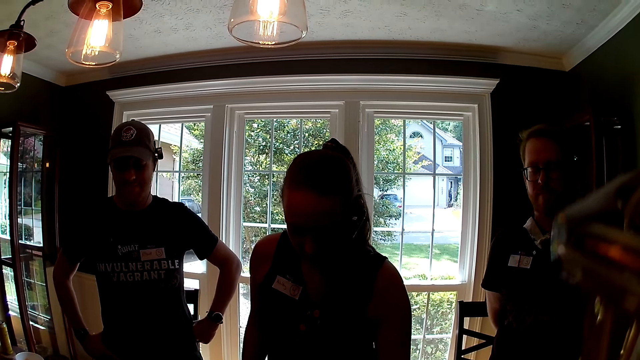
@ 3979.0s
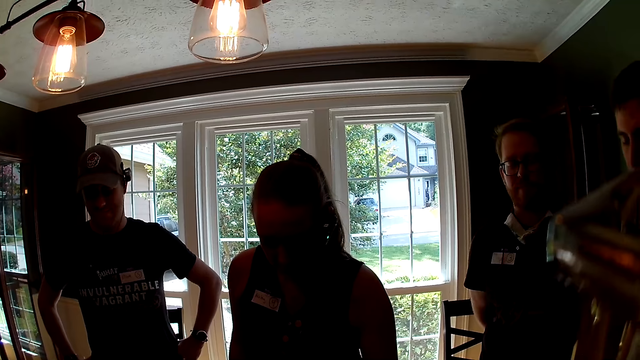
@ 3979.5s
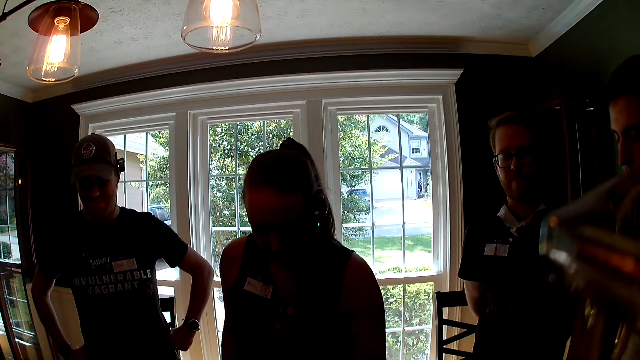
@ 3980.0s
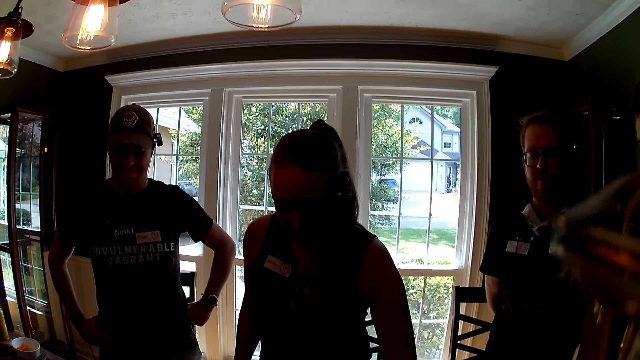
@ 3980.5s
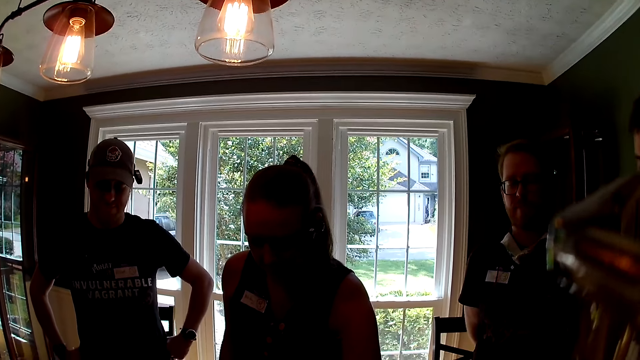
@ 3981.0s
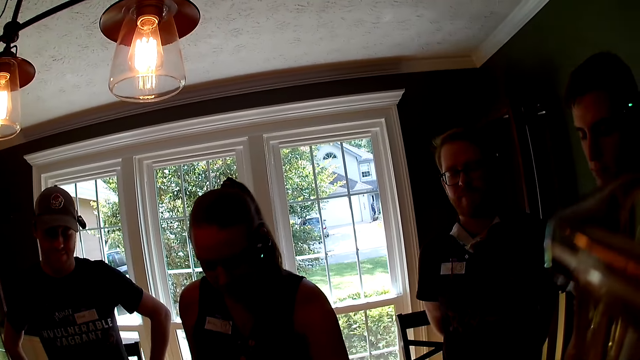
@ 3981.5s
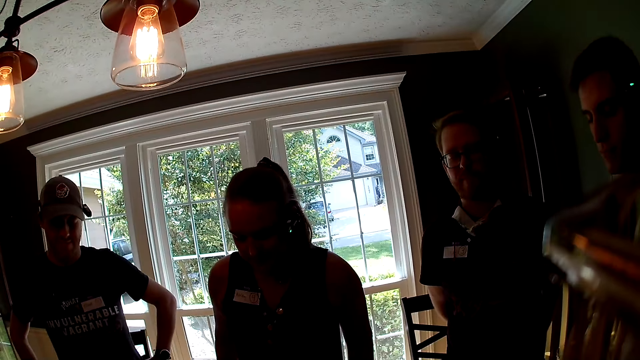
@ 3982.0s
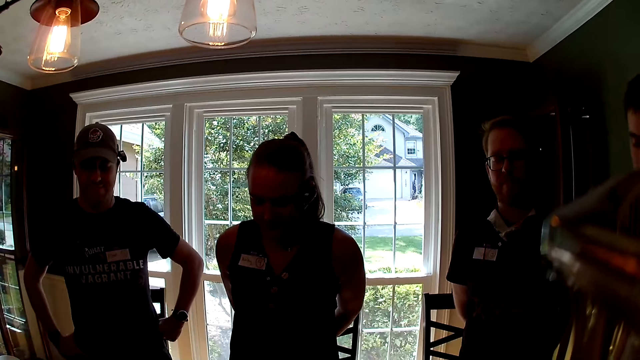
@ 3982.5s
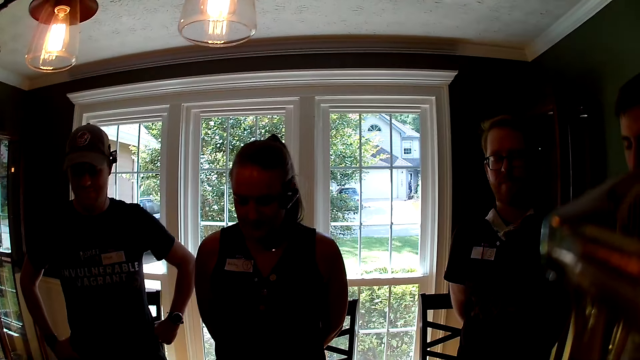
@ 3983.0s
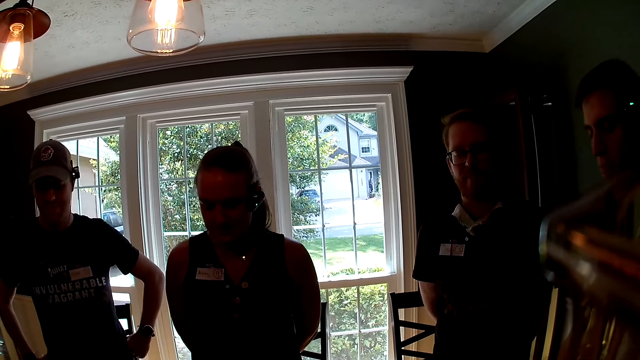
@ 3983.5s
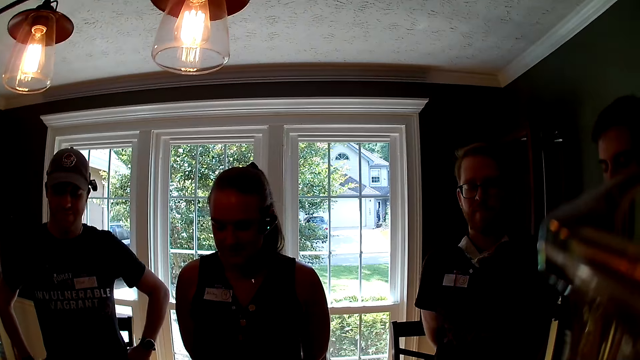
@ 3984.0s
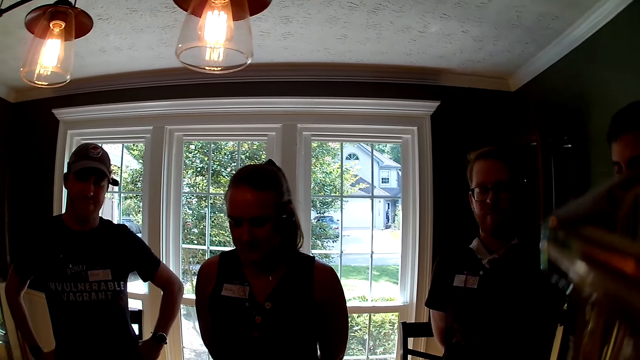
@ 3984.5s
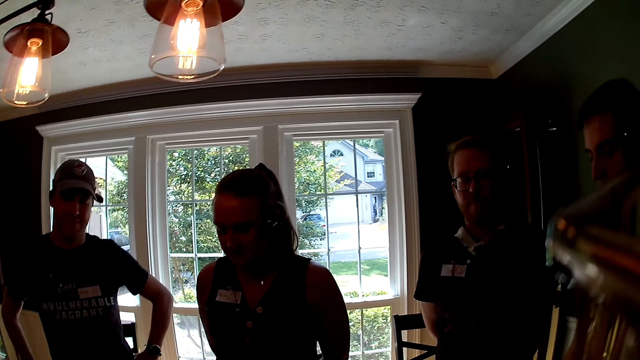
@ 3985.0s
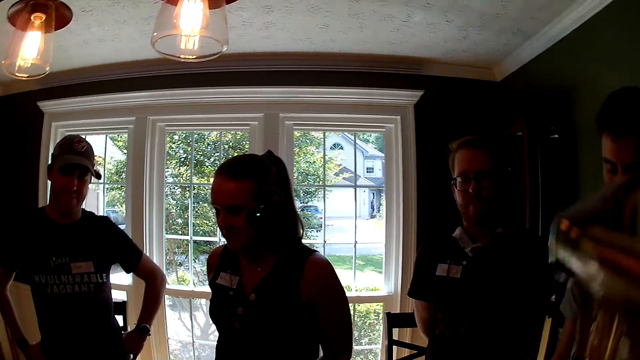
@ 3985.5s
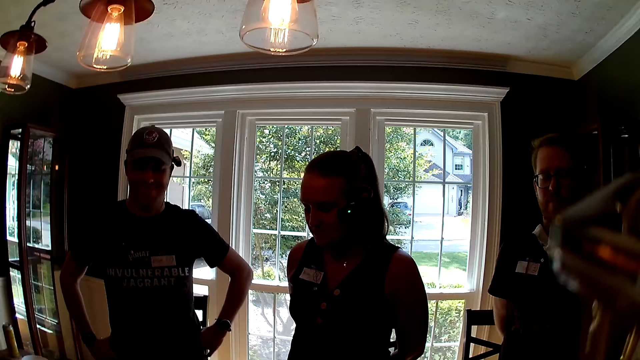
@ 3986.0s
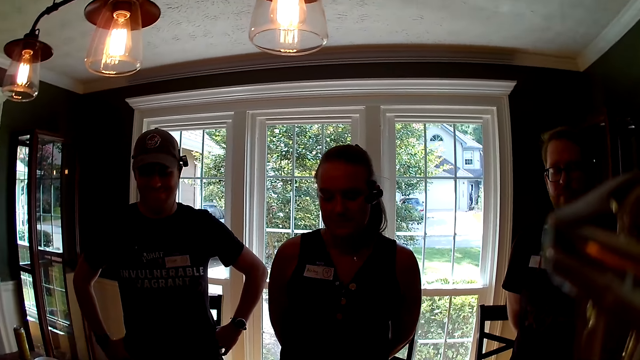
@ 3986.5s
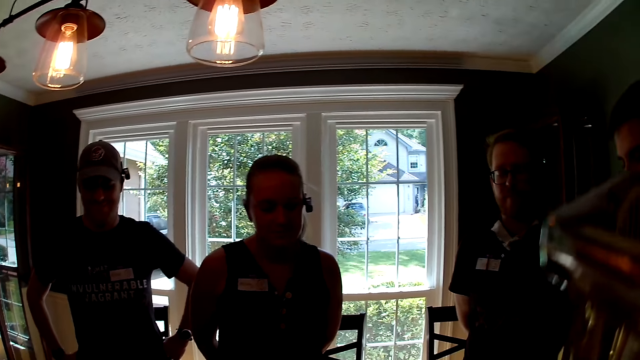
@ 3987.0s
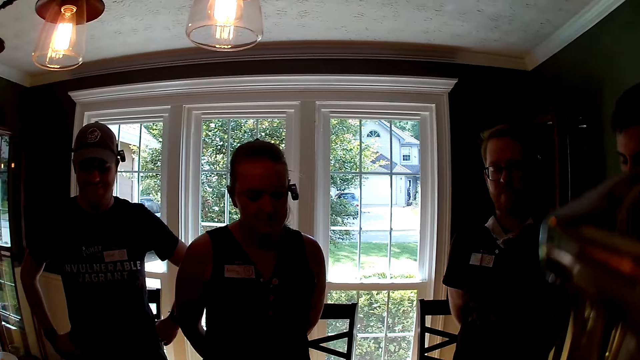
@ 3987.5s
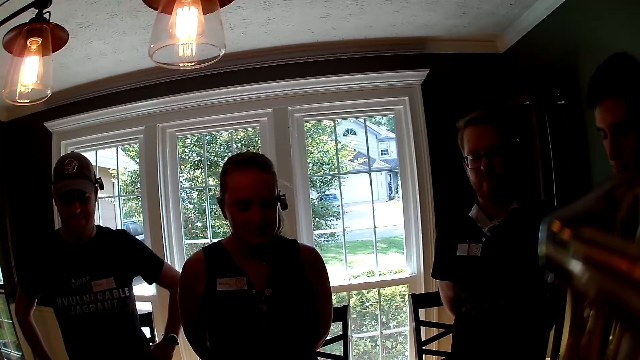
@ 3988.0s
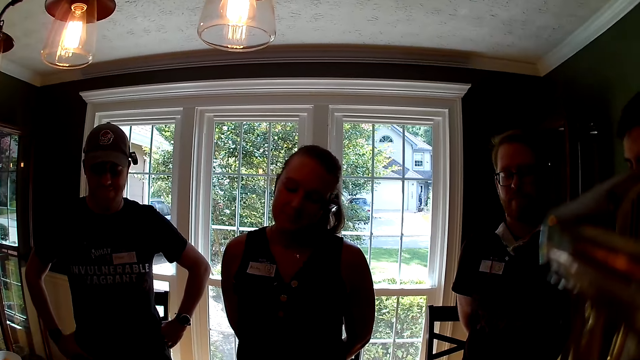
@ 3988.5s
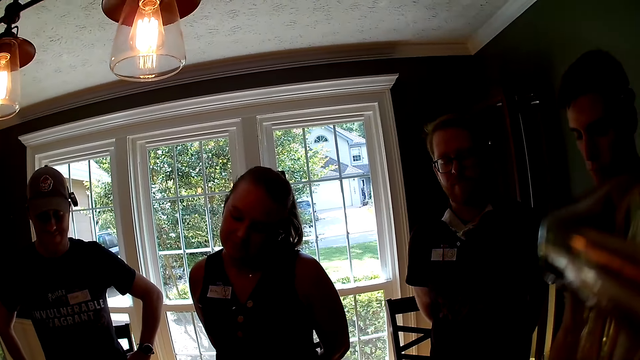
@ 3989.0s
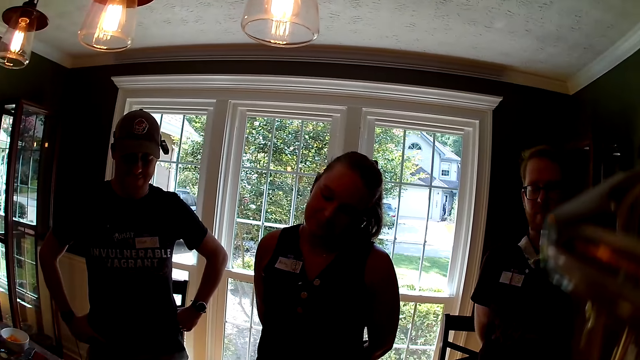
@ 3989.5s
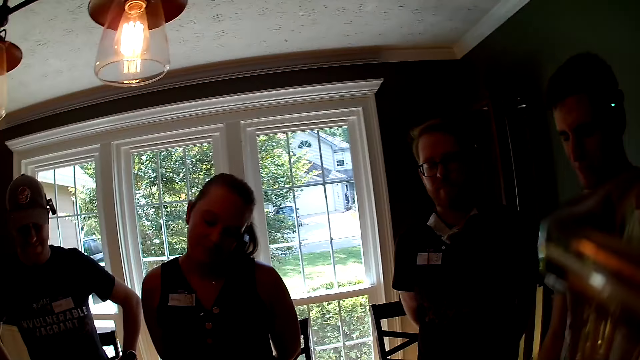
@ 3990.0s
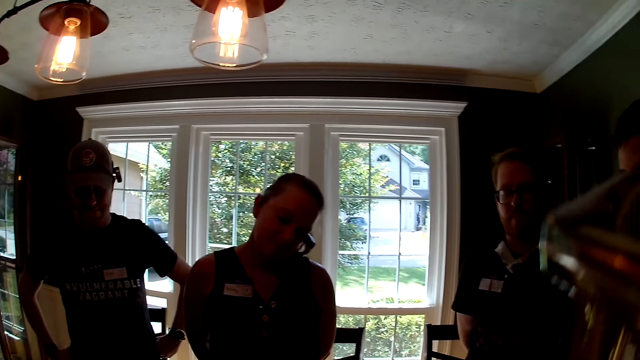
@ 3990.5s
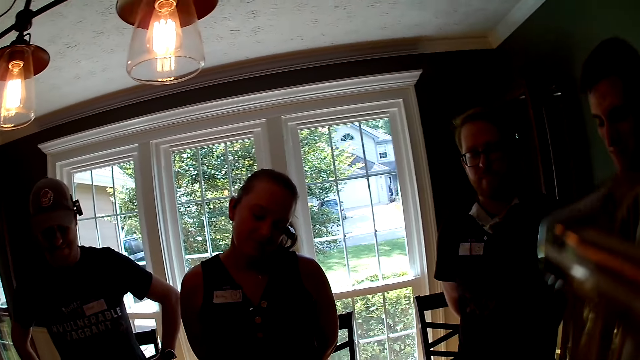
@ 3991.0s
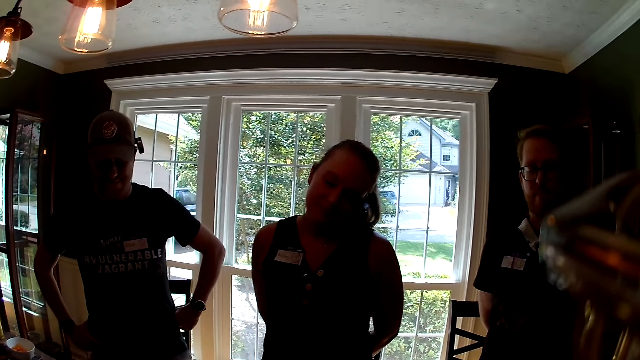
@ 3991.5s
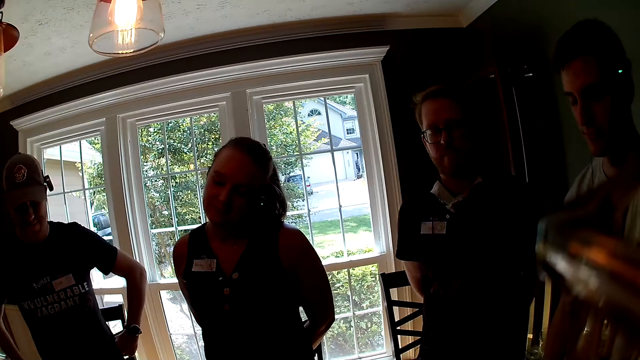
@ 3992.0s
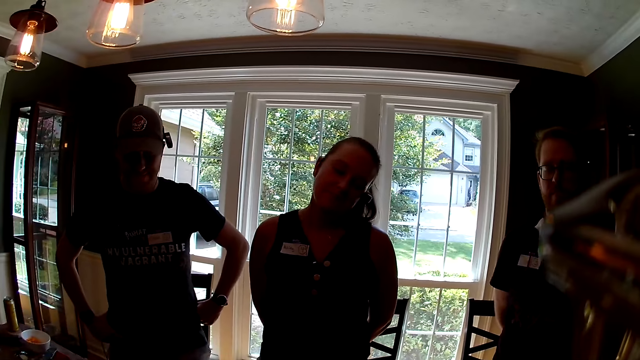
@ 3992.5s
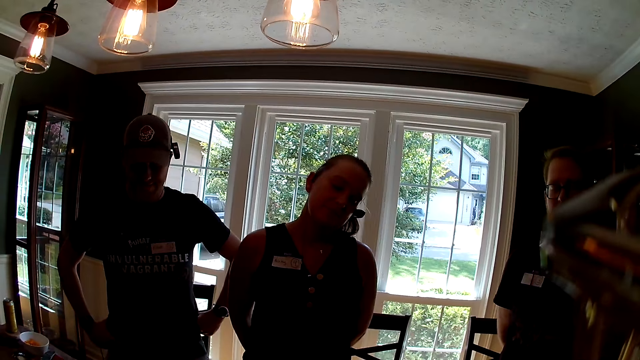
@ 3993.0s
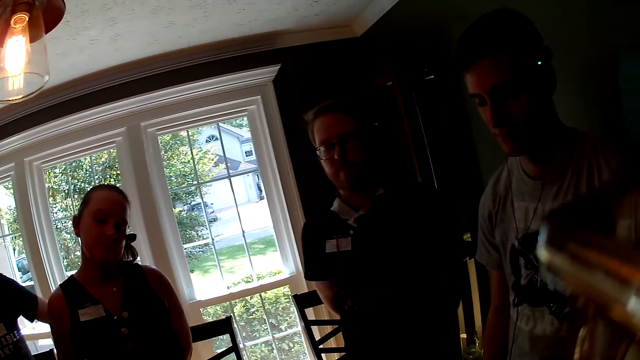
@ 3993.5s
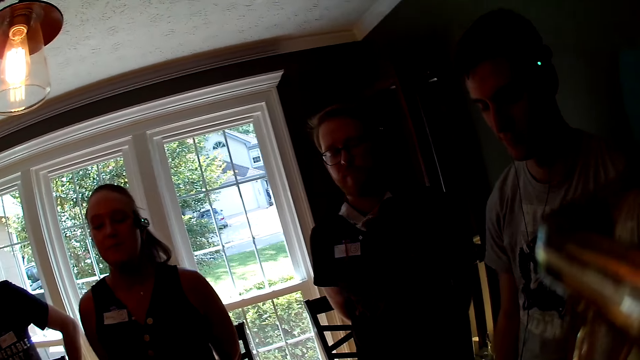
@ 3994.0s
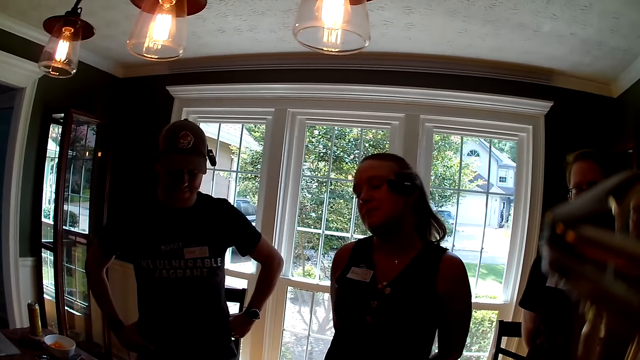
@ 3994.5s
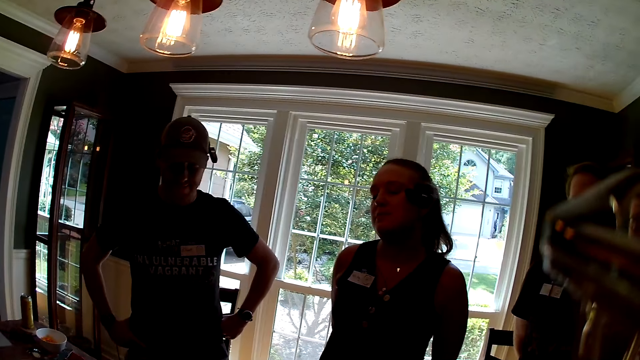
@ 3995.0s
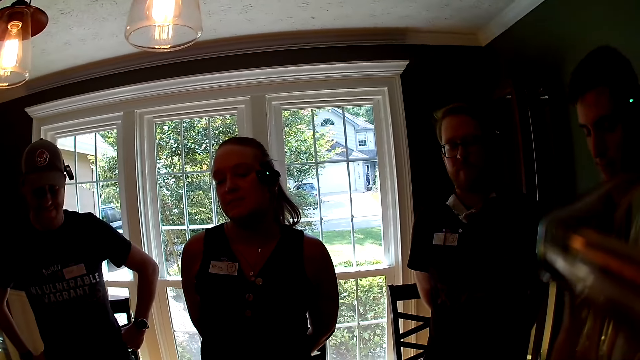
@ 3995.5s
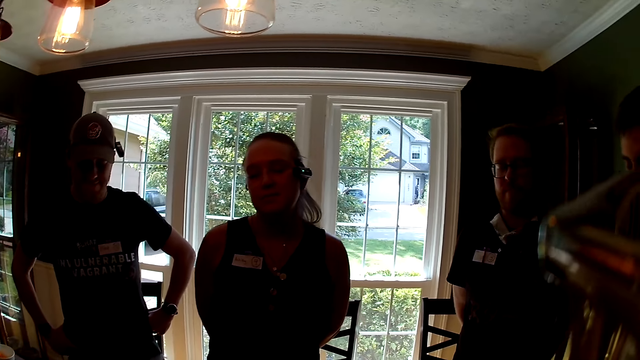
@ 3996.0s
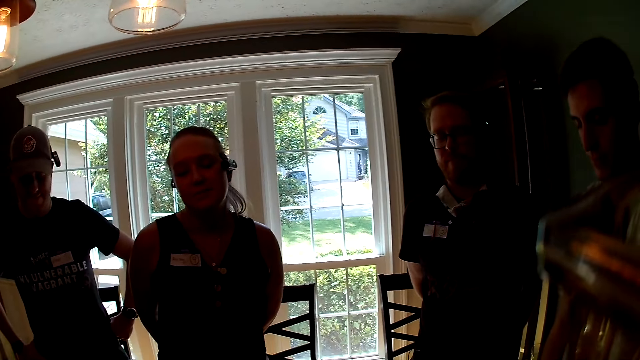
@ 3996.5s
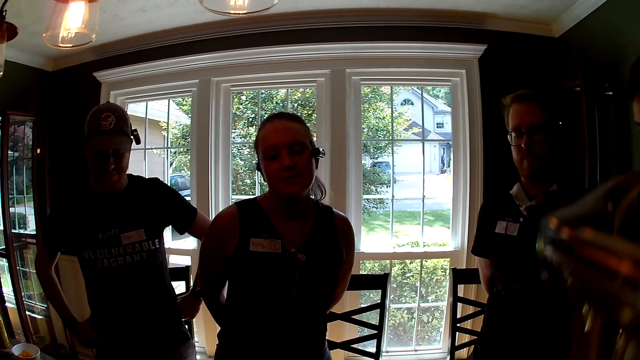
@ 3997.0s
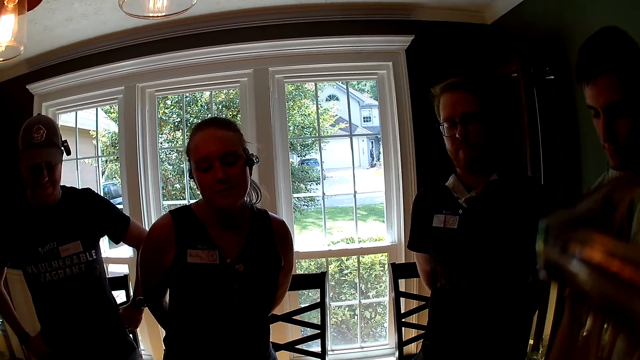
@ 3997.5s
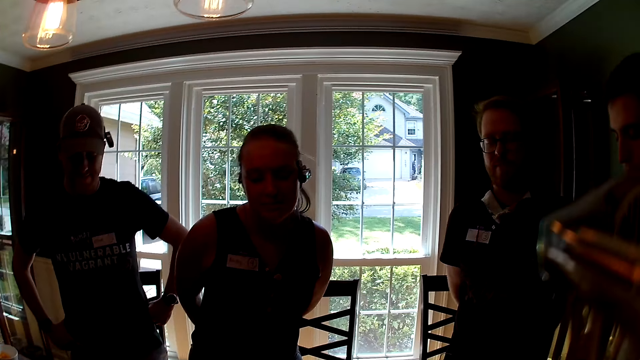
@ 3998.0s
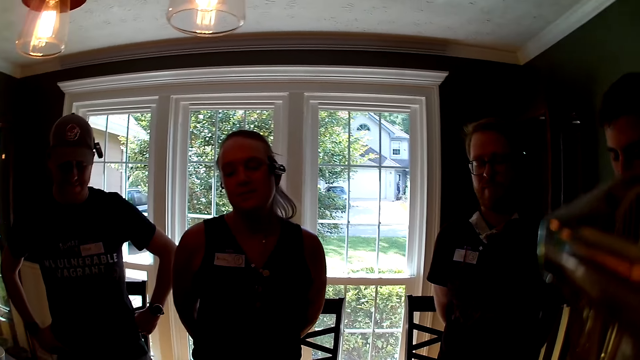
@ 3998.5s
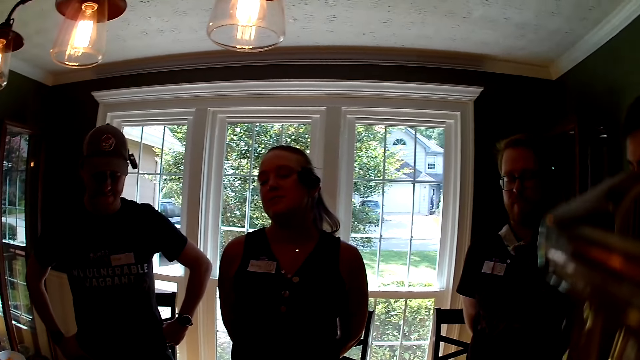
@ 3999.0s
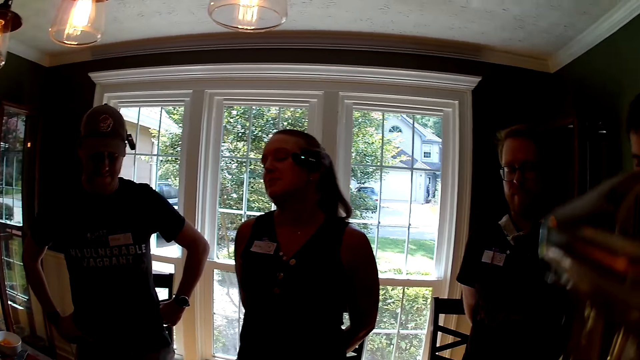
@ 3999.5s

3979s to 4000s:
The camera wearer looks around. They talk. They look around.
